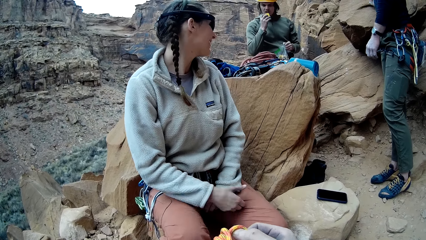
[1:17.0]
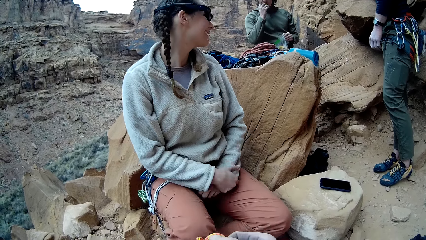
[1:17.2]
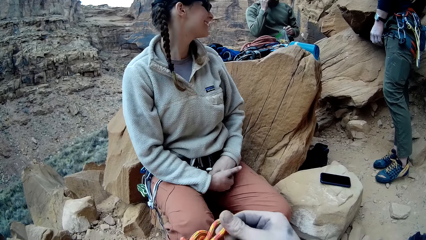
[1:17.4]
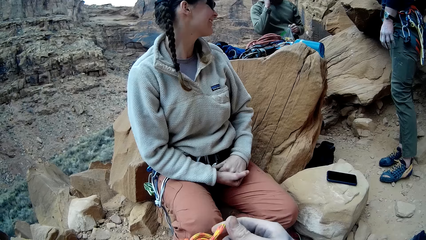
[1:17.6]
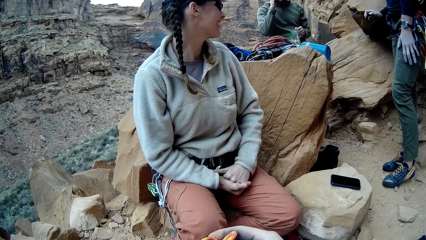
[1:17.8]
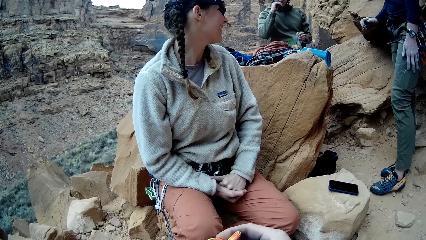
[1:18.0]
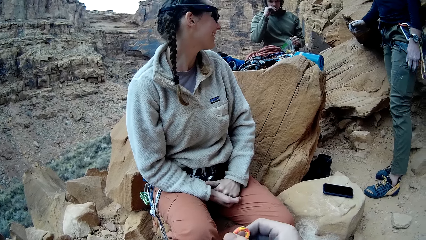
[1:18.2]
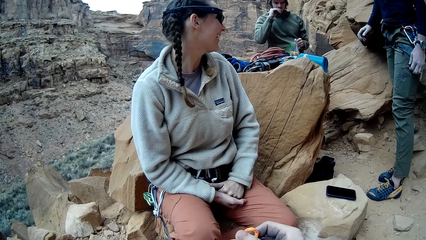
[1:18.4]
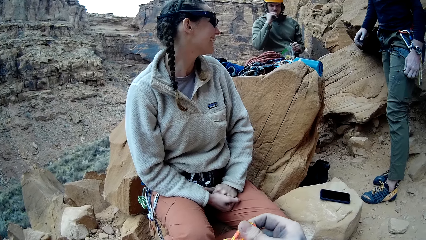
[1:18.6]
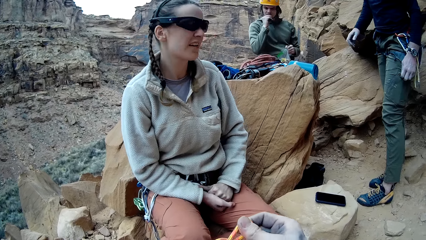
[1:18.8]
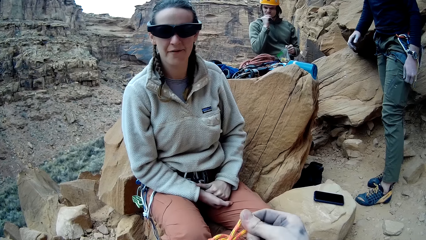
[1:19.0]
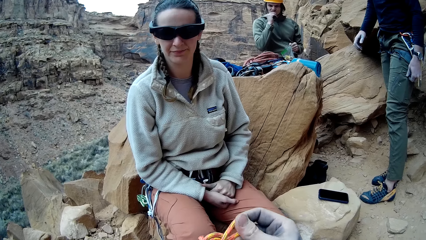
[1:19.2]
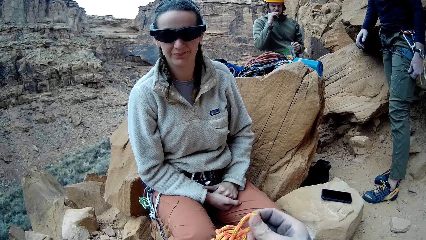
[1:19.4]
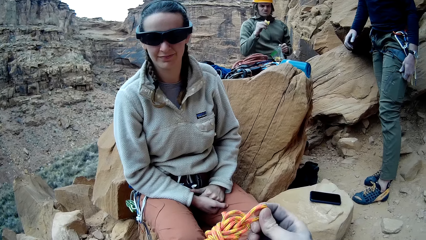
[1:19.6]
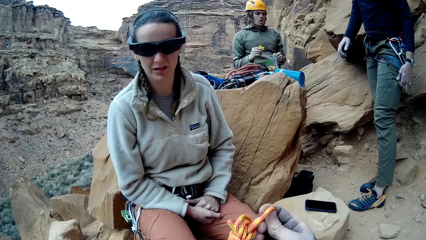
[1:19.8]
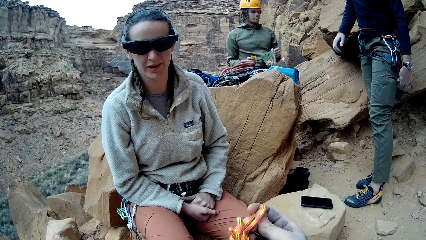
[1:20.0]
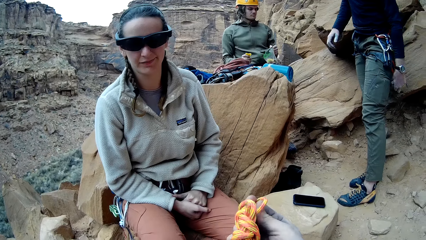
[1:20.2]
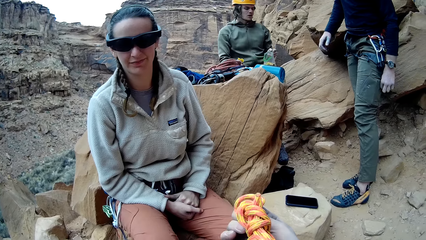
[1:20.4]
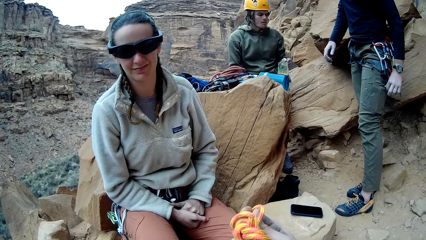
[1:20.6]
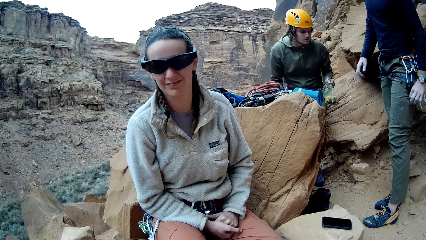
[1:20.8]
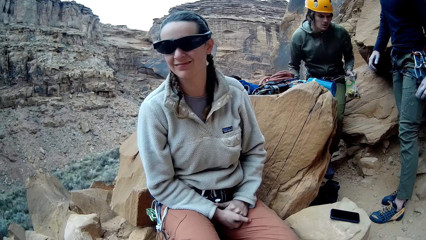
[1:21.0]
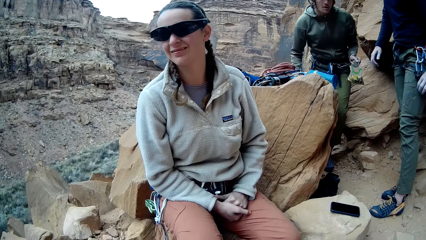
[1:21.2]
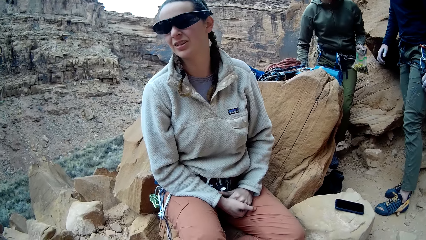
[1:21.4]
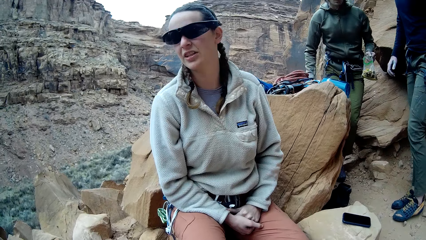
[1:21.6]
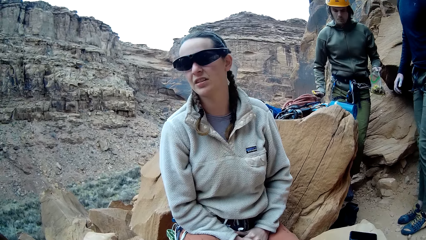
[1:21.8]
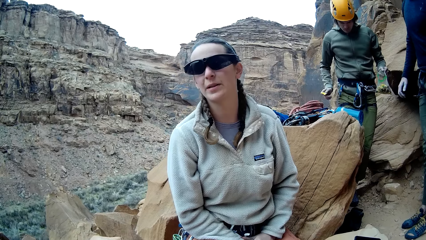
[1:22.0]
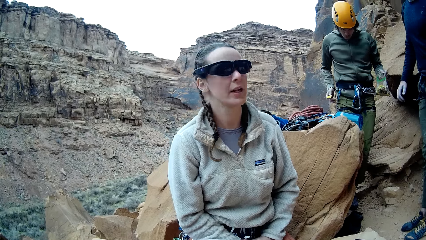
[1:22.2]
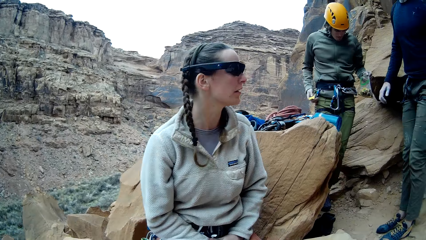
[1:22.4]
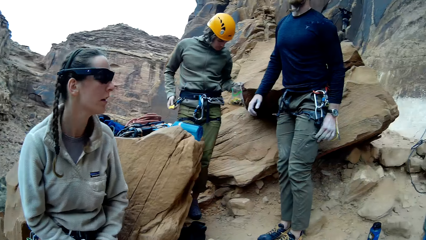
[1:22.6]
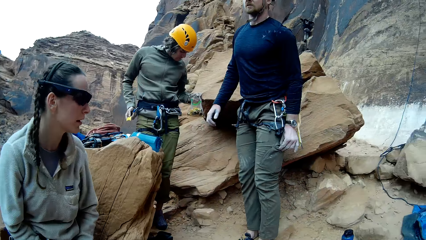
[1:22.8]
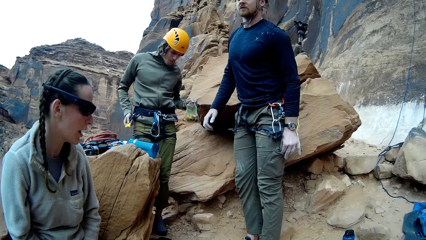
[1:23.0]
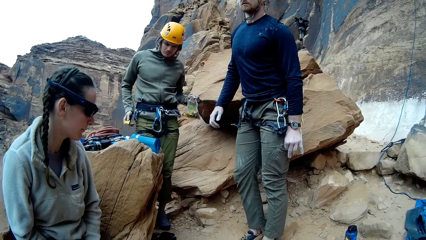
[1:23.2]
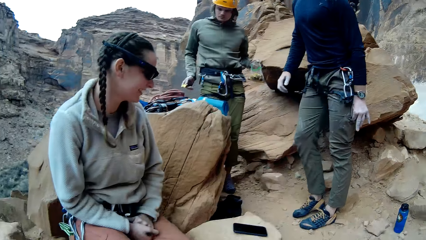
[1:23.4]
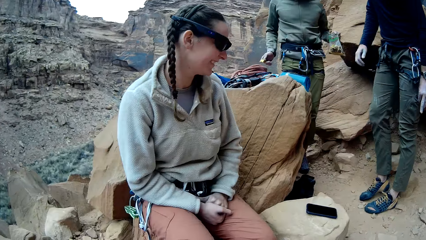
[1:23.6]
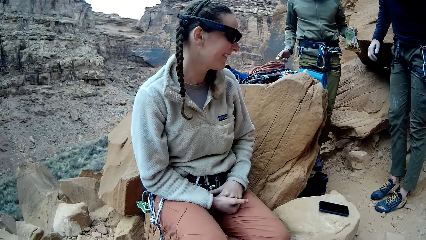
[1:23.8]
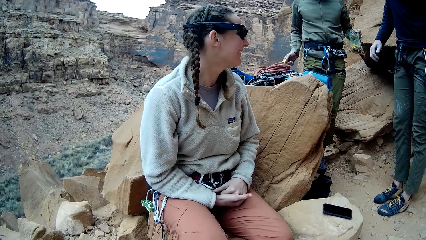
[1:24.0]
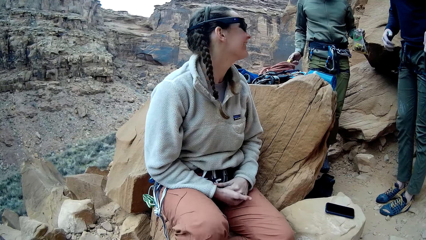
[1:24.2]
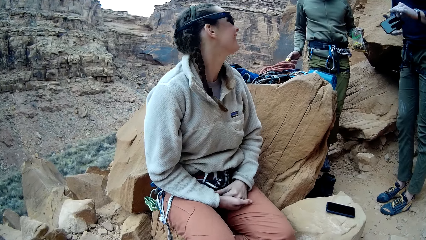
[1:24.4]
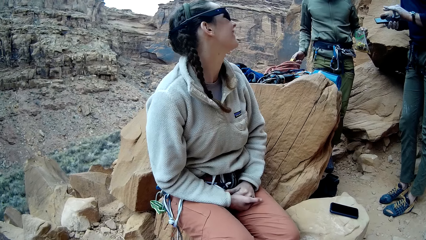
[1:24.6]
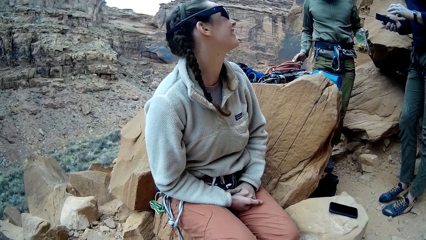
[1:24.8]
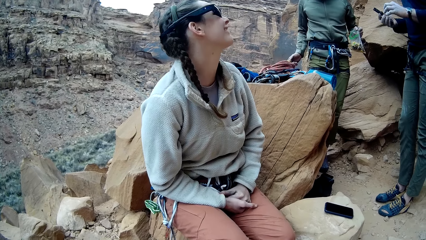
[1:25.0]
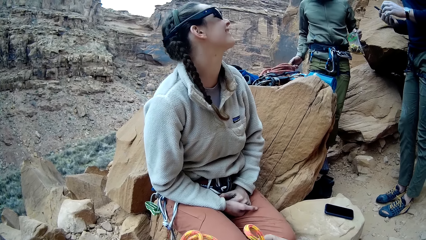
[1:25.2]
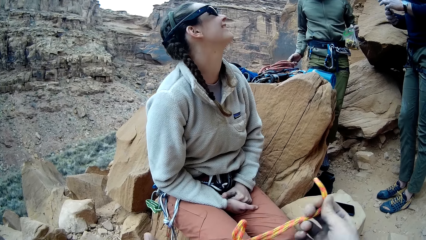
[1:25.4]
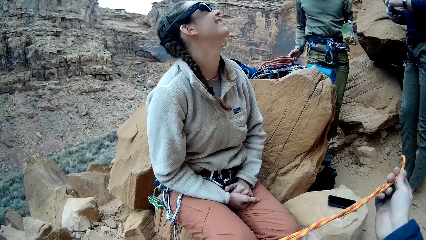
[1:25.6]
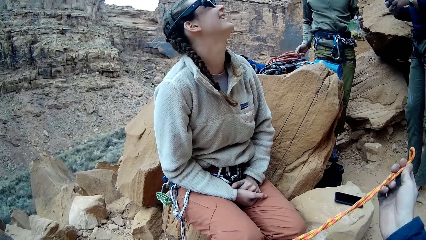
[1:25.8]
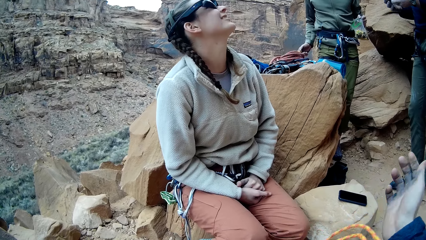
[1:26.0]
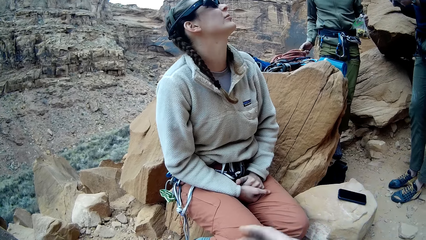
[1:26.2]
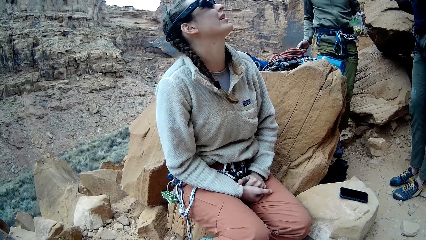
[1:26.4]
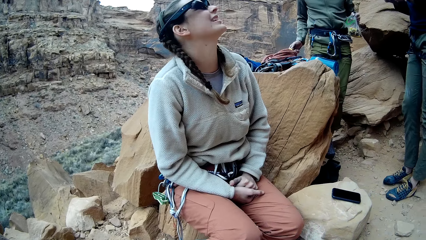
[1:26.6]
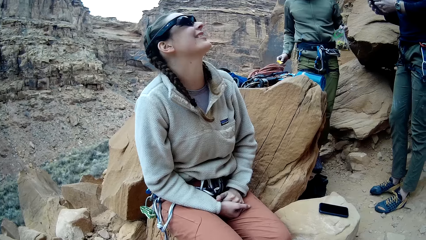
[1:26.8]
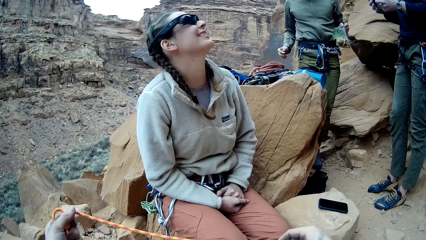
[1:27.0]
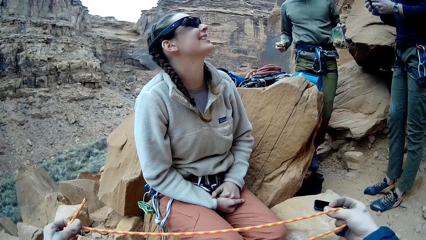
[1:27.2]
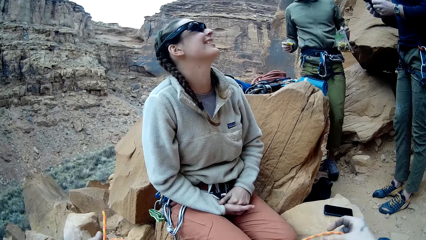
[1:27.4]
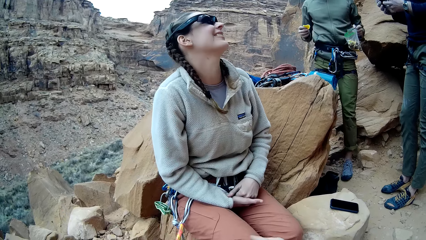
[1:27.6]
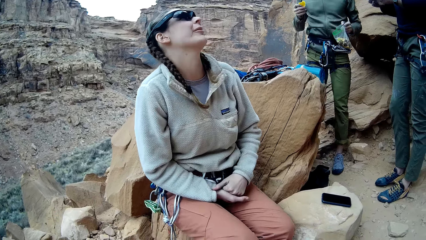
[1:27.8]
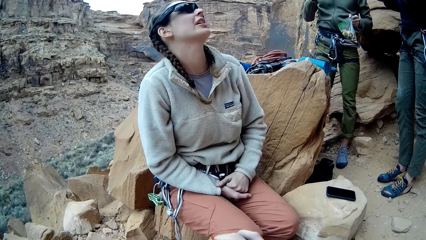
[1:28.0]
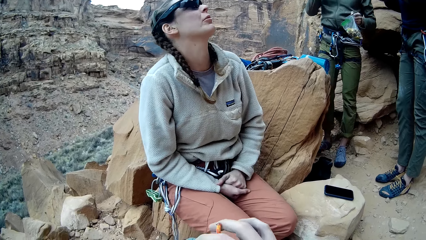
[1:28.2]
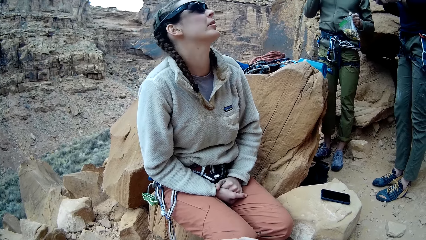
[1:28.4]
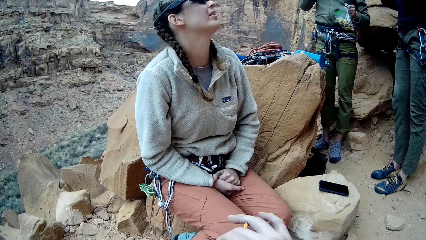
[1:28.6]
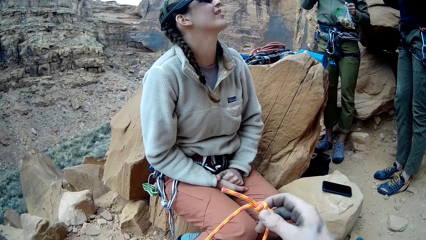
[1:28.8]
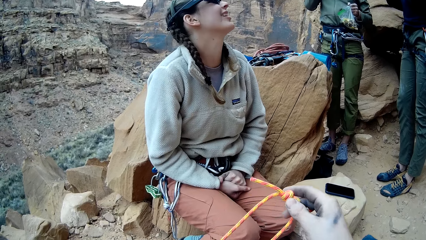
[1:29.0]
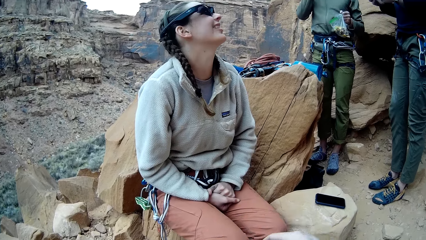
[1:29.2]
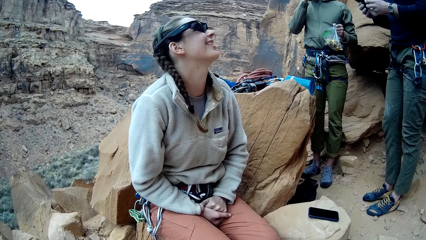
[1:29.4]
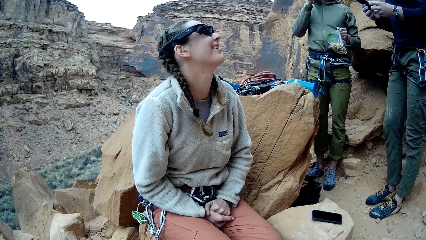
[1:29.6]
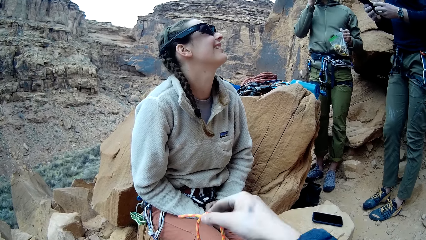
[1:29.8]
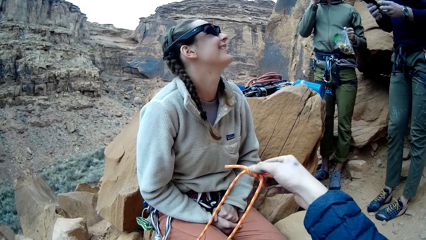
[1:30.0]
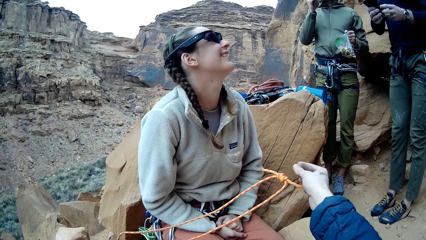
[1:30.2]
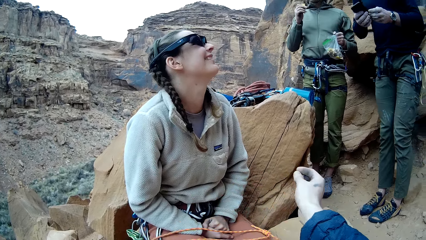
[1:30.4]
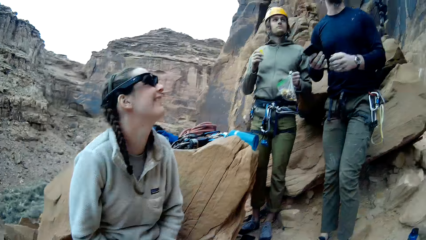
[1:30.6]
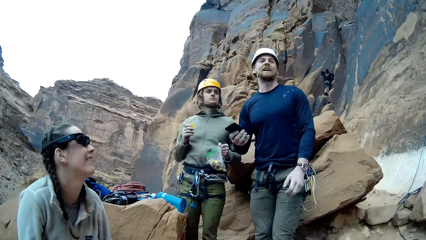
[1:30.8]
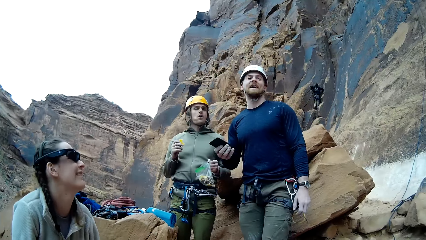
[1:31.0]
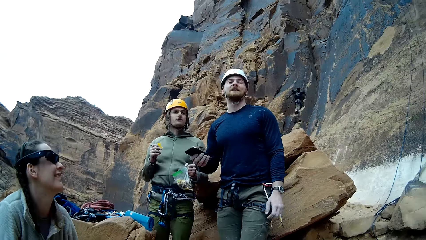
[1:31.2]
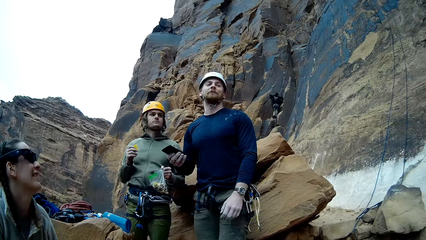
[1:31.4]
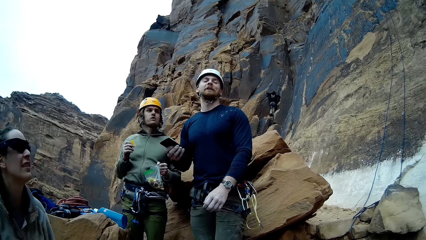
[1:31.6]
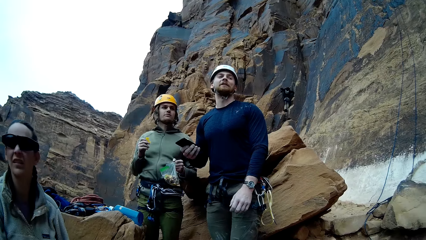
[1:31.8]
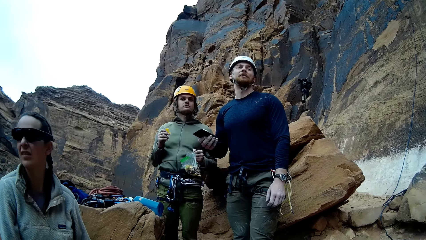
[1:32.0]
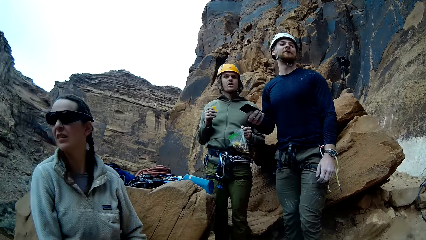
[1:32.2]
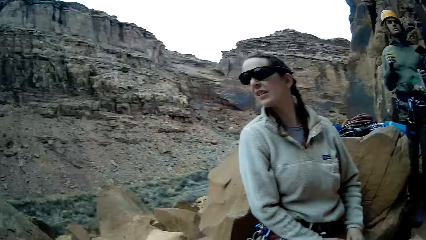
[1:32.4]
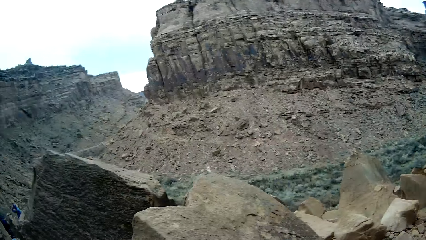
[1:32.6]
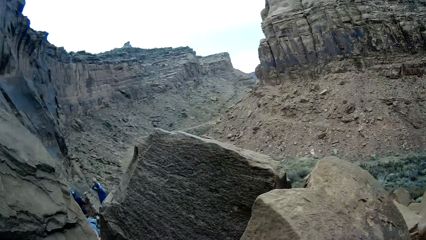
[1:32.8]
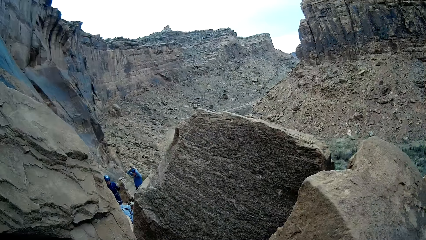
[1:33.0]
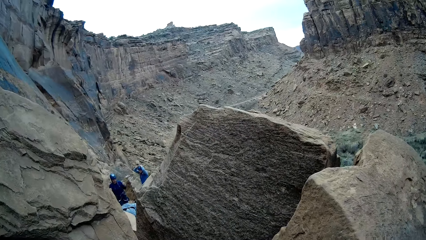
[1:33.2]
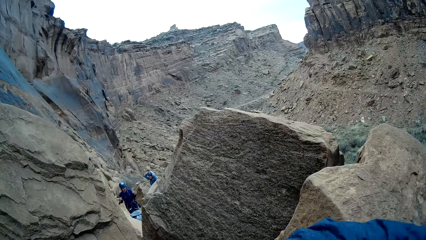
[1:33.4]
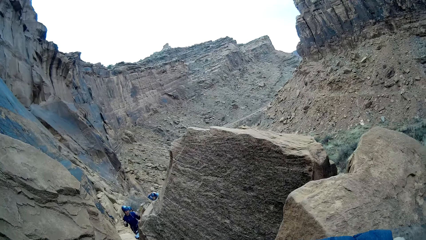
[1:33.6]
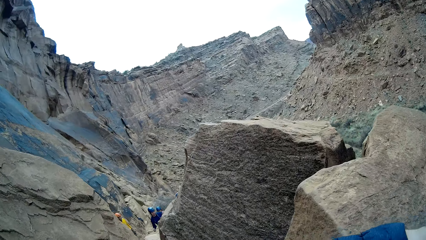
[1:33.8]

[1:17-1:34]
A lady looks around a mountain. The camera wearer adjusts a rope on a hand. A man eats snacks from a piece of paper. The man walks around the mountain. The camera wearer looks around the mountain. The lady moves around a rock. Another man operates a mobile phone. The camera wearer adjusts the rope on a hand. The lady talks with the other man. The camera wearer looks around the mountain. The other man interacts with the camera wearer. The lady looks around the mountain.
